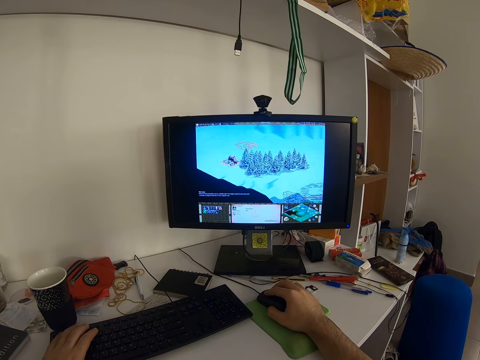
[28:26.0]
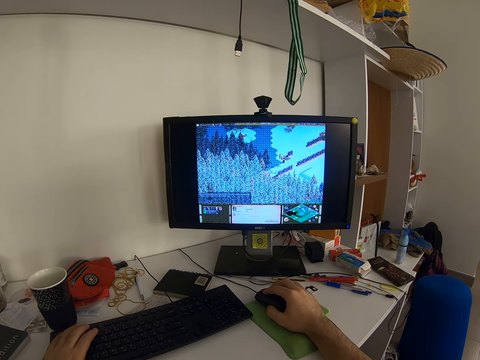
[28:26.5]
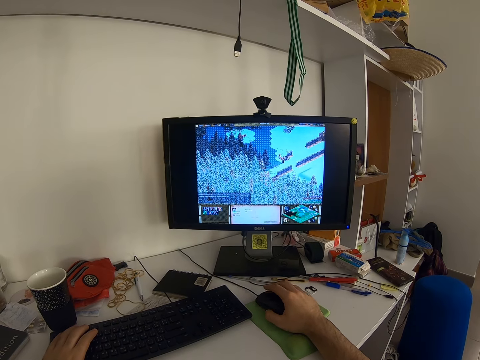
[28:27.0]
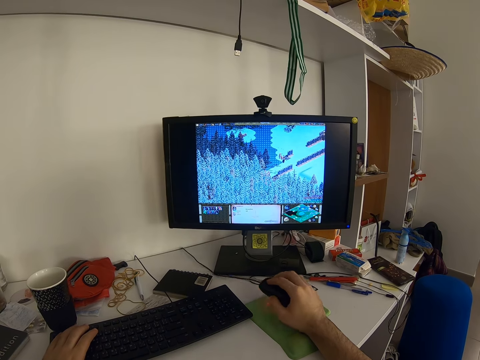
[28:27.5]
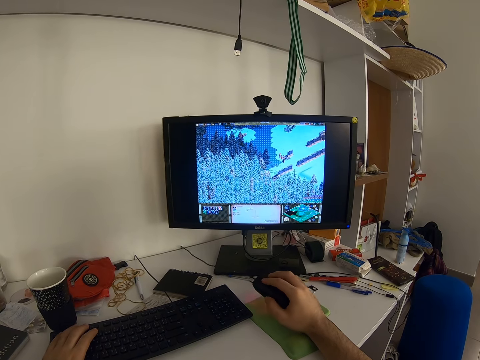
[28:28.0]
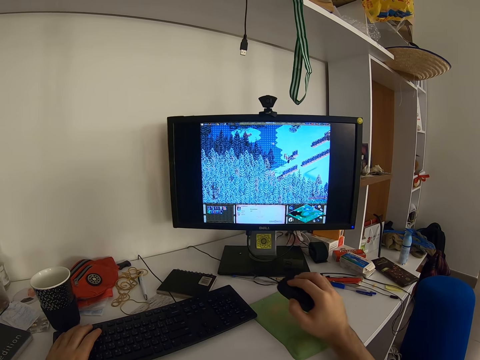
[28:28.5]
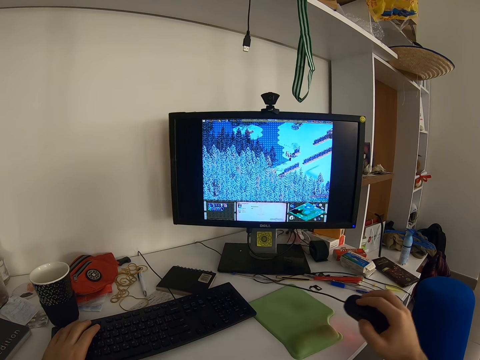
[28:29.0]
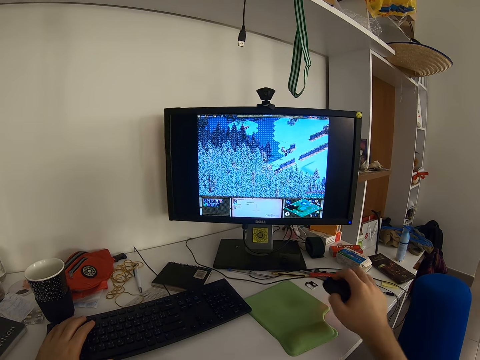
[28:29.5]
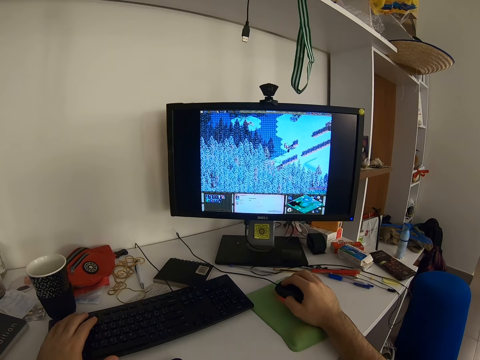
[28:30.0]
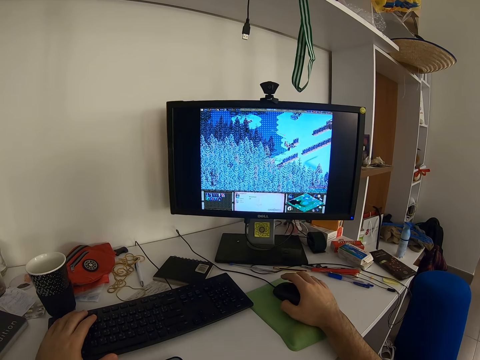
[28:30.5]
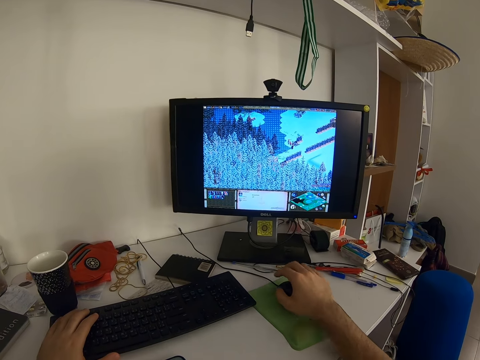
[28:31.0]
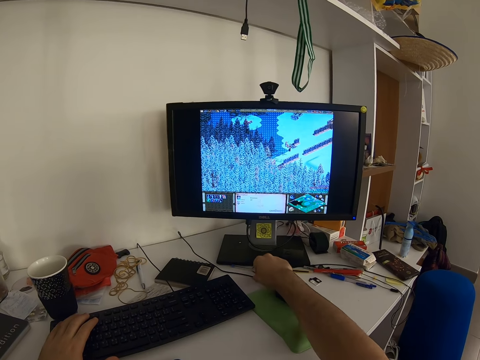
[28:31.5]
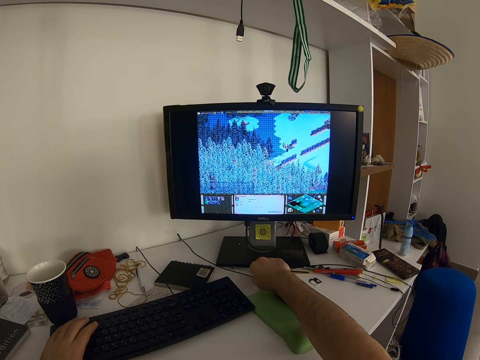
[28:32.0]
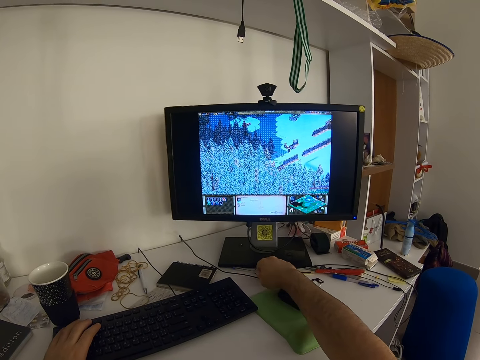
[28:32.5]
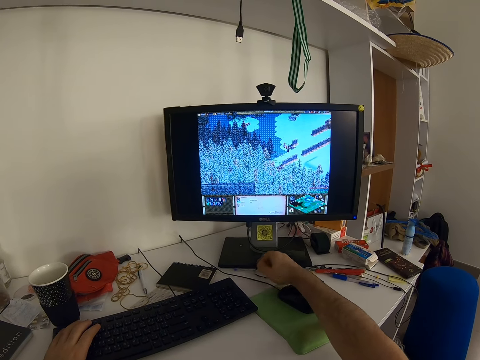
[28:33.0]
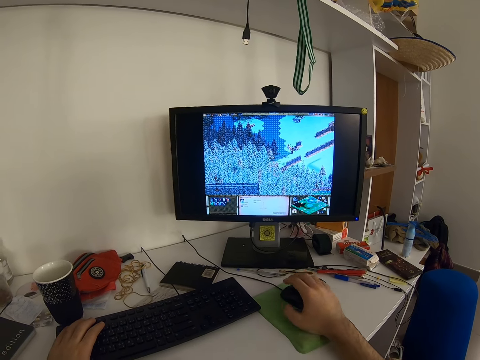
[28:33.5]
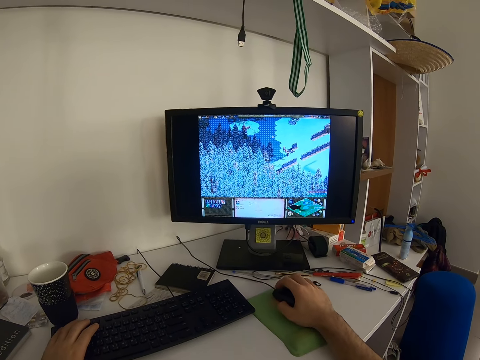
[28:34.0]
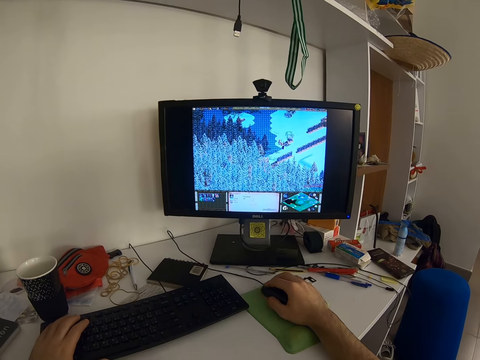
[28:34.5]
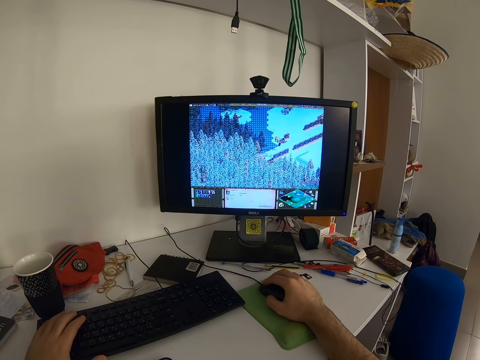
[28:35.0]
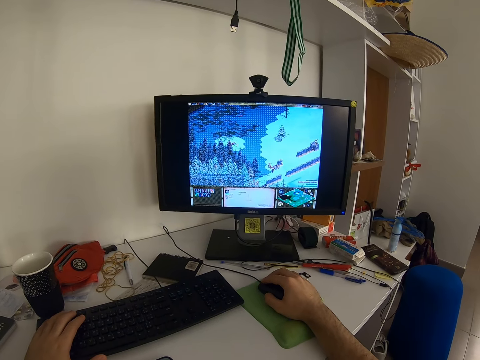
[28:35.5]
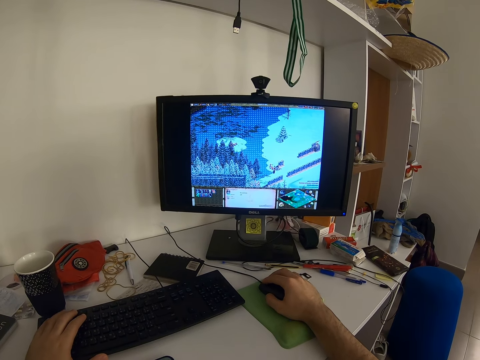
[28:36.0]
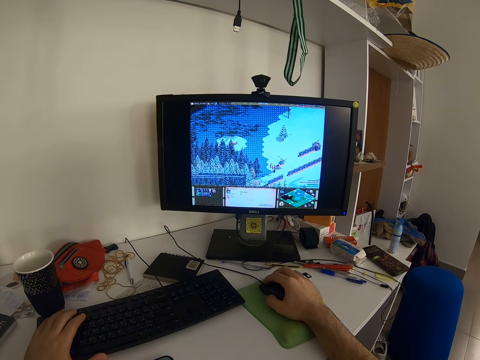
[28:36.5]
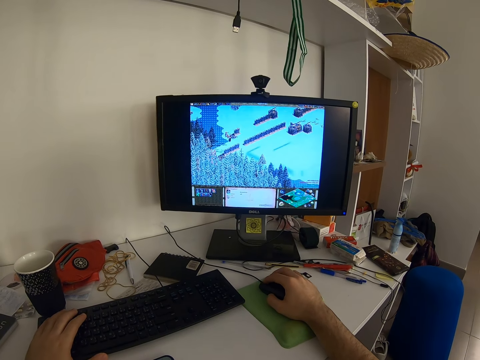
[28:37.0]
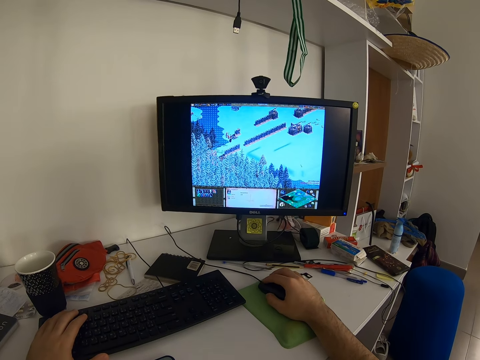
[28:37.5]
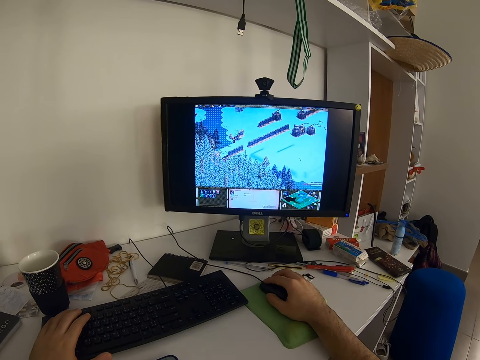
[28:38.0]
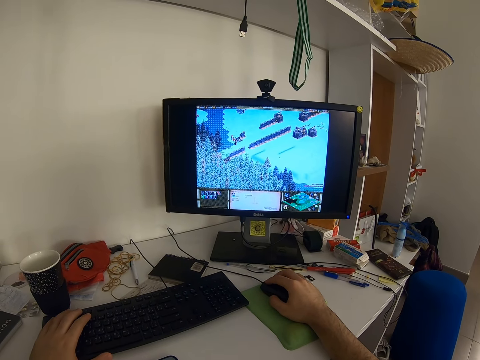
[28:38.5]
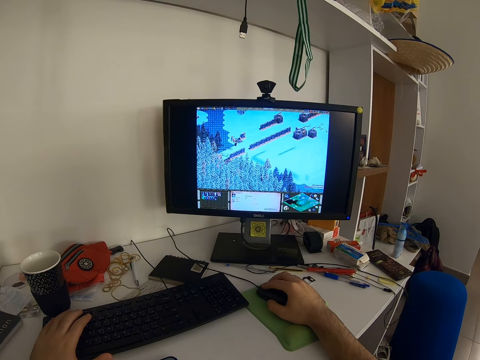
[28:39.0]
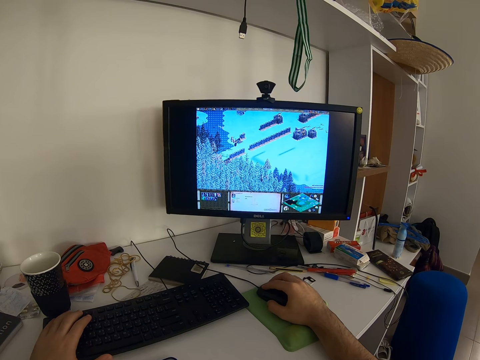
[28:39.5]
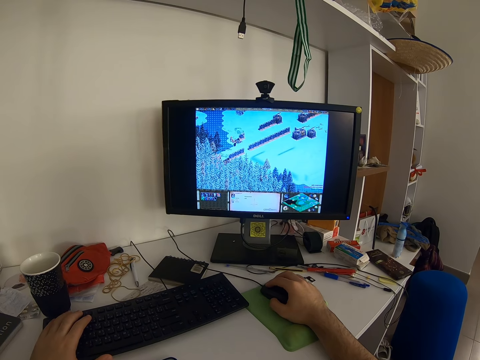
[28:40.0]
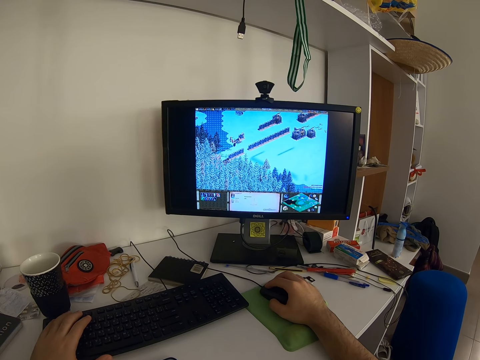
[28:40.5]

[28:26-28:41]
The camera wearer pulls the mouse with his right hand. He puts the mouse on the table. He adjusts the mouse cord with his right hand. He clicks the mouse.

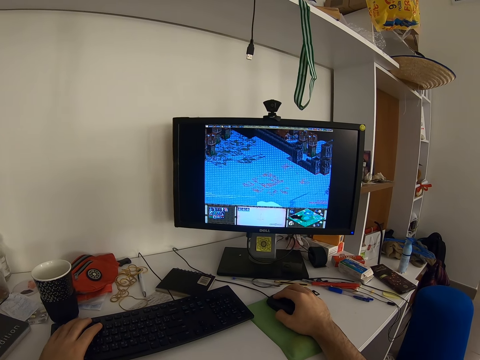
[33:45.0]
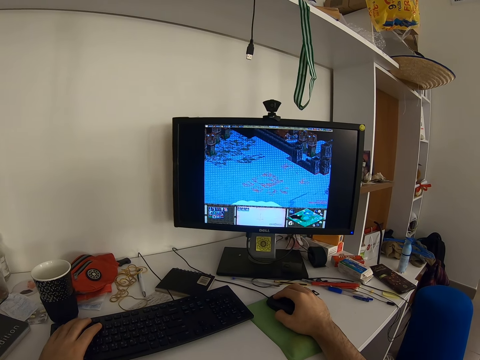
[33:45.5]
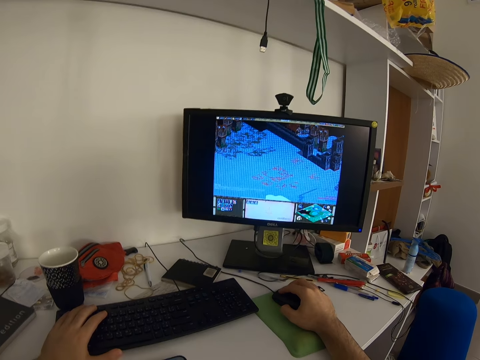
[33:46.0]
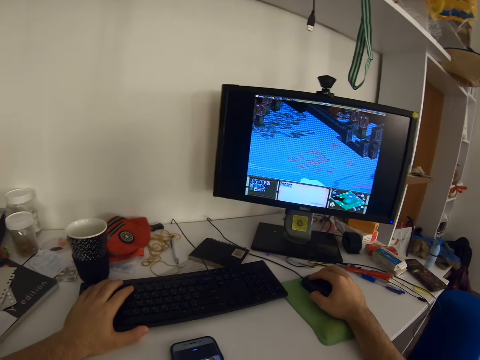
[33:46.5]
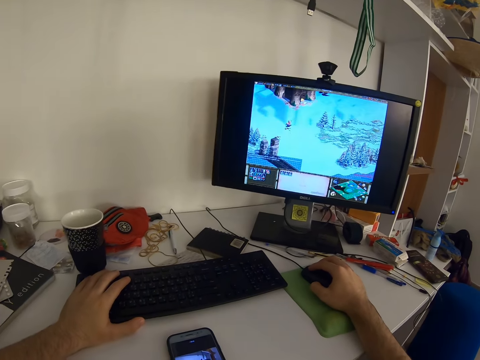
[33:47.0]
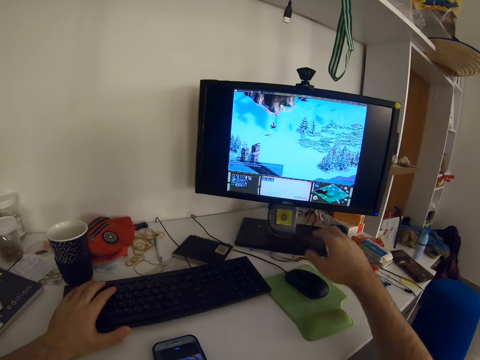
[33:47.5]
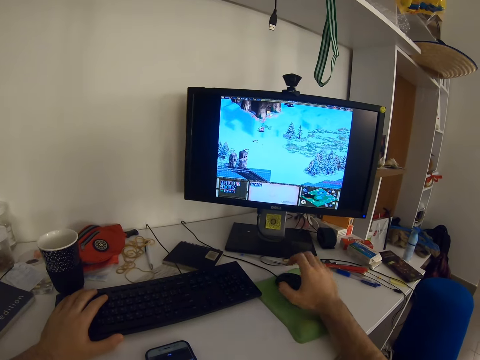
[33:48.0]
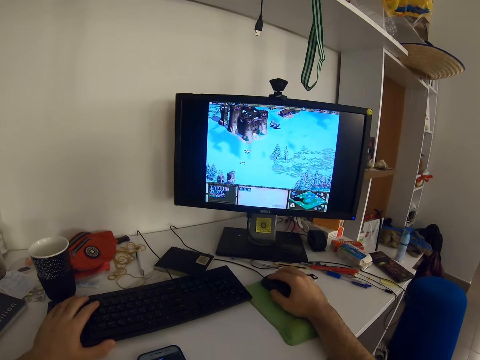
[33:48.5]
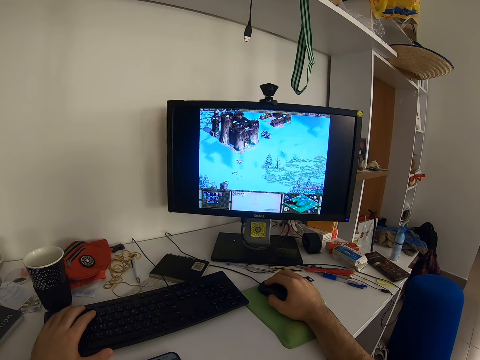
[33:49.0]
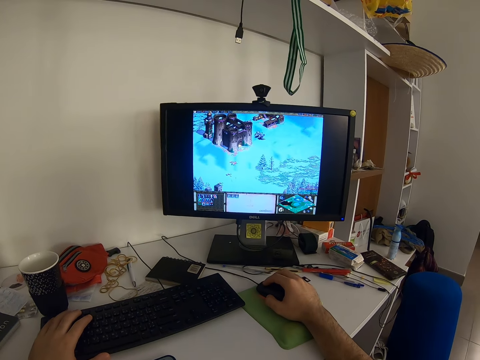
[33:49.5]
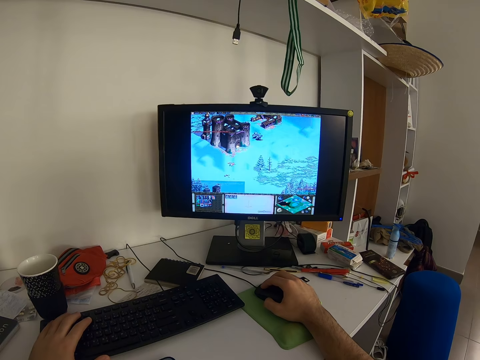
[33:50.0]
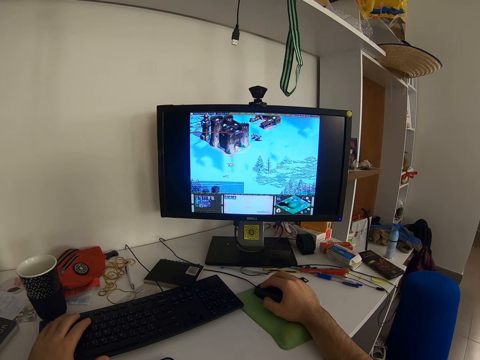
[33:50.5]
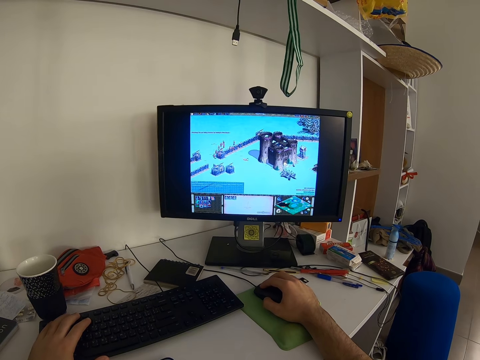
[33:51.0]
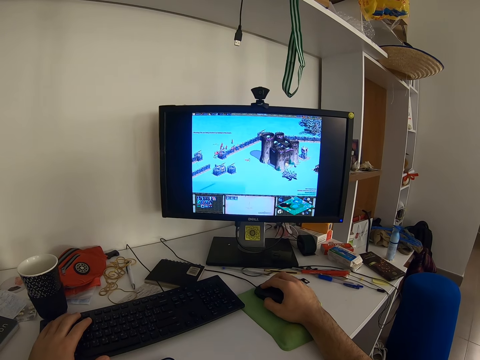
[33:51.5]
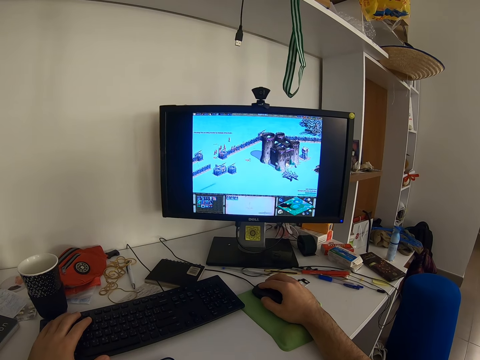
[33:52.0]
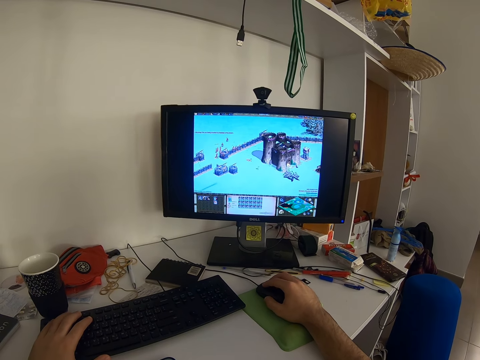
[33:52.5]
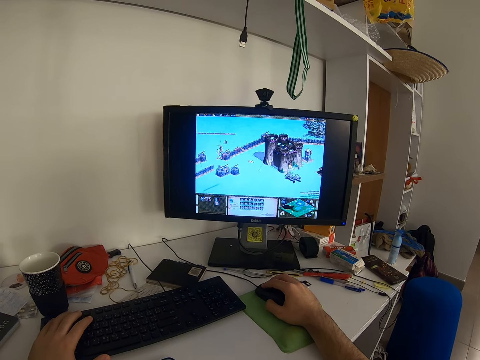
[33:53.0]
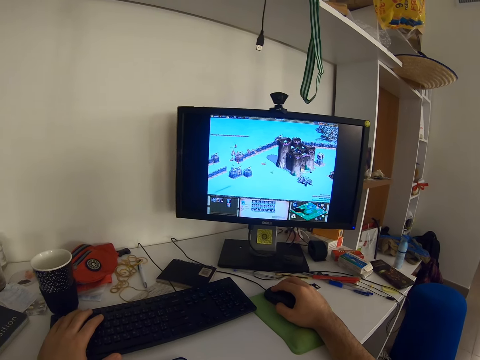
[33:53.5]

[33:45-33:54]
The camera wearer lifts his right hand from the mouse. He stretches his fingers. He places his right hand back on the mouse. He plays a video game on the desktop computer with the mouse and keyboard.

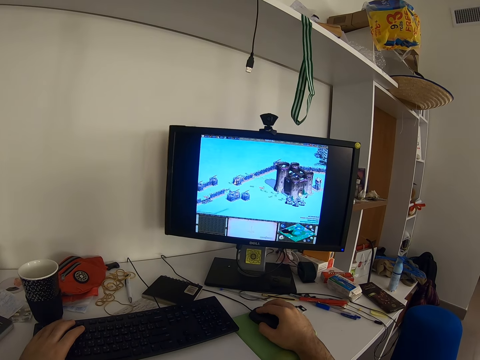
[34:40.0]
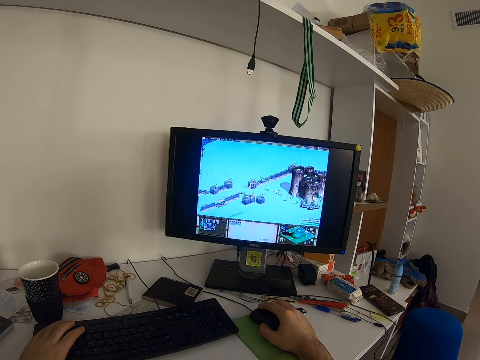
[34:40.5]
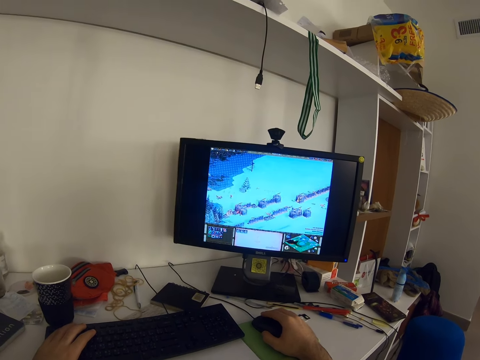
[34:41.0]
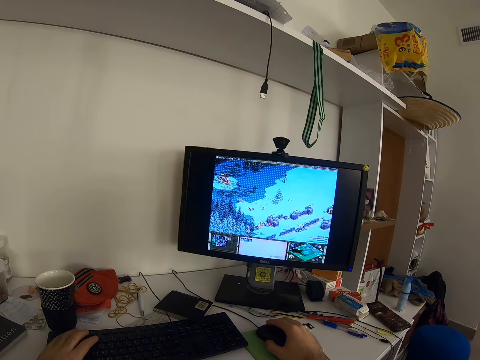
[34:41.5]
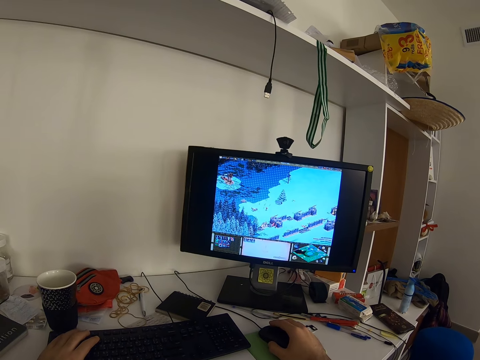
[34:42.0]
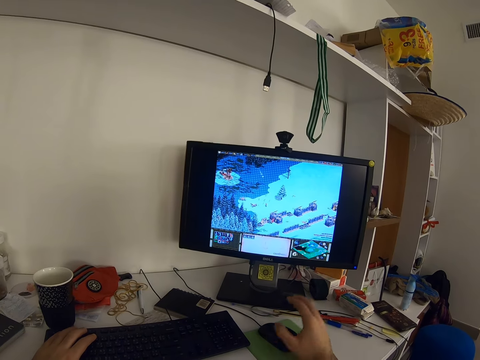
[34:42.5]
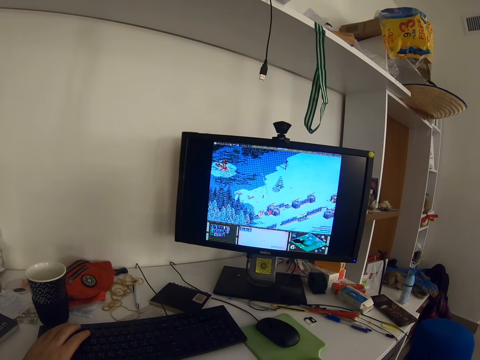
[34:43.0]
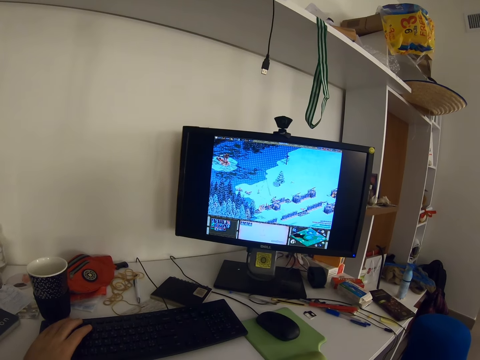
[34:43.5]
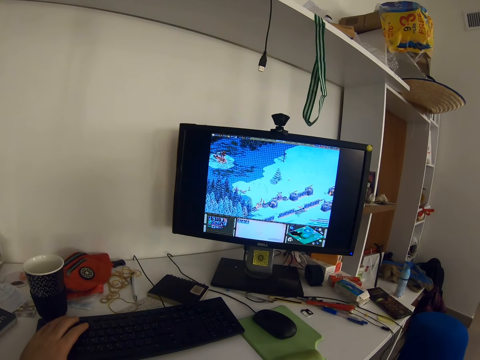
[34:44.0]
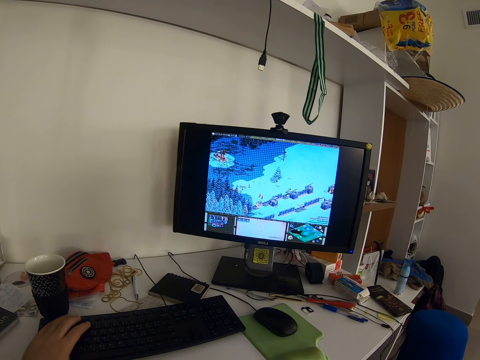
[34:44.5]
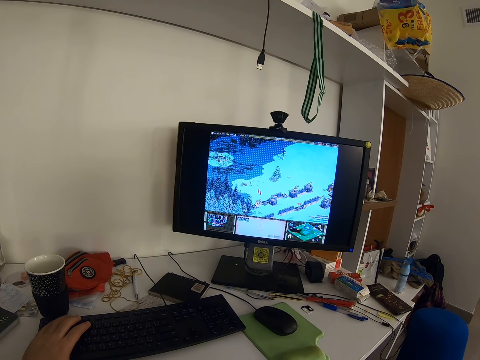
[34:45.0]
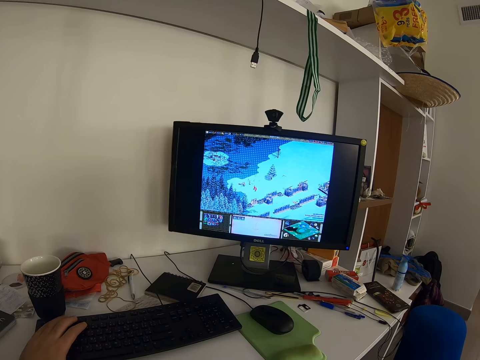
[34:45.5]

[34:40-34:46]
The camera wearer lifts his right hand from the mouse. He plays a video game on the desktop computer with the keyboard.
